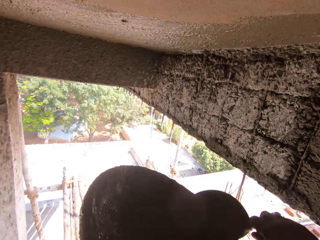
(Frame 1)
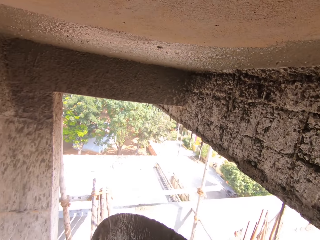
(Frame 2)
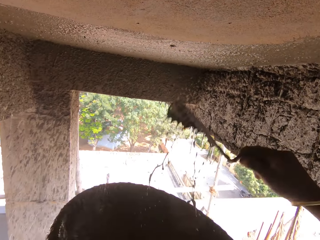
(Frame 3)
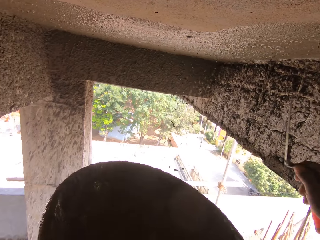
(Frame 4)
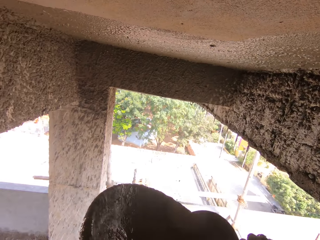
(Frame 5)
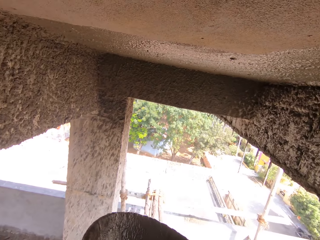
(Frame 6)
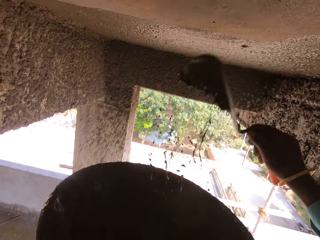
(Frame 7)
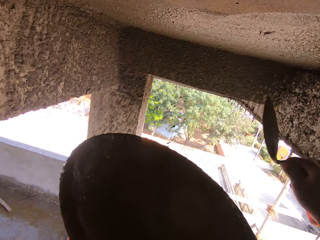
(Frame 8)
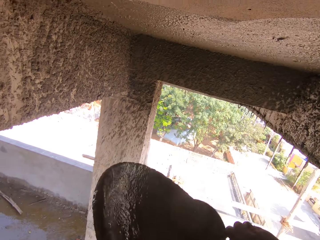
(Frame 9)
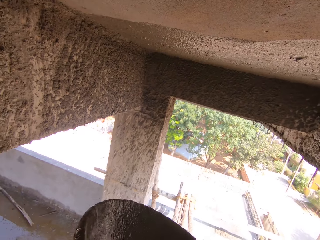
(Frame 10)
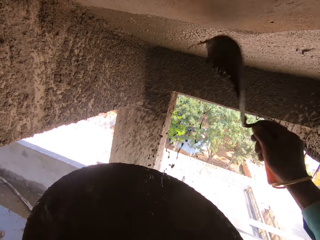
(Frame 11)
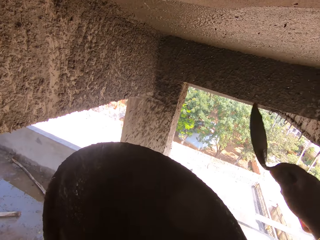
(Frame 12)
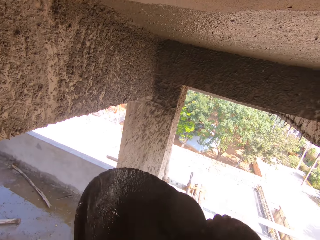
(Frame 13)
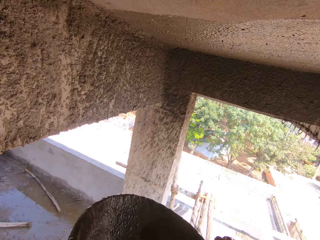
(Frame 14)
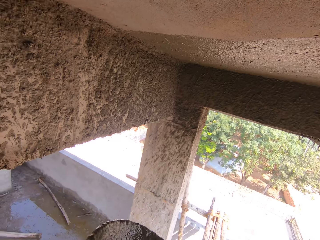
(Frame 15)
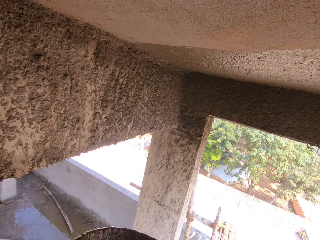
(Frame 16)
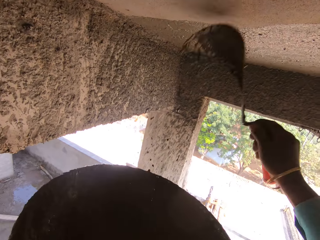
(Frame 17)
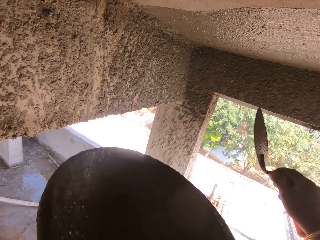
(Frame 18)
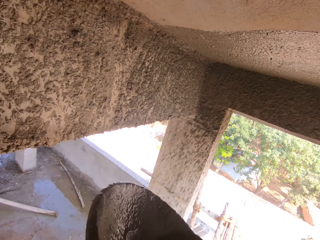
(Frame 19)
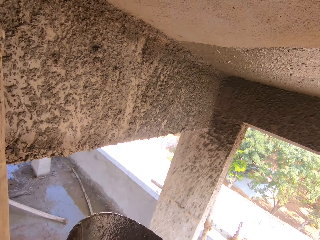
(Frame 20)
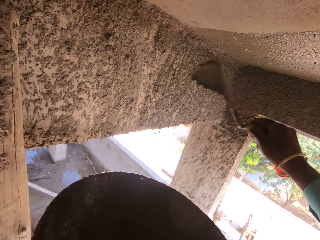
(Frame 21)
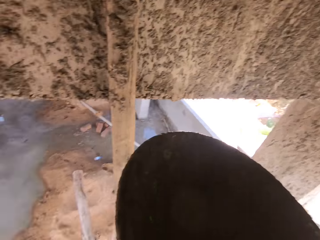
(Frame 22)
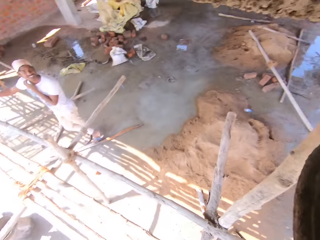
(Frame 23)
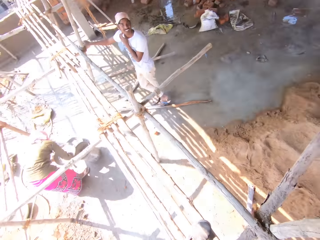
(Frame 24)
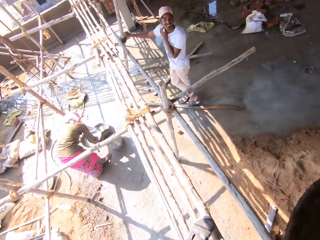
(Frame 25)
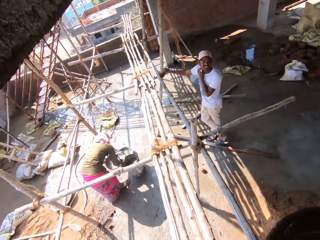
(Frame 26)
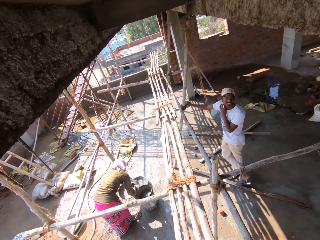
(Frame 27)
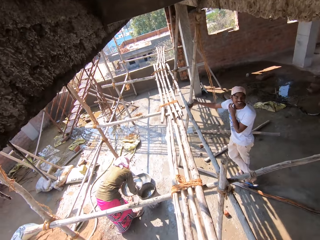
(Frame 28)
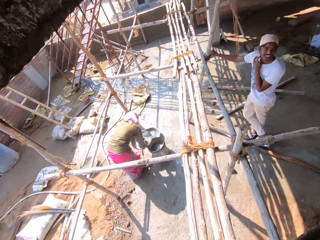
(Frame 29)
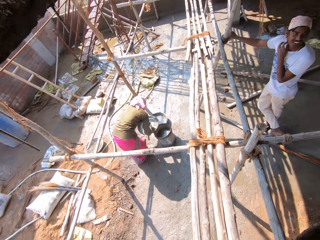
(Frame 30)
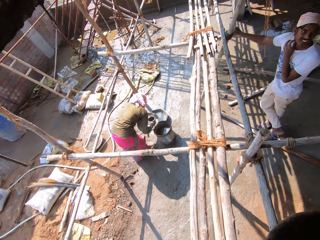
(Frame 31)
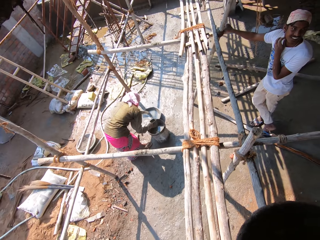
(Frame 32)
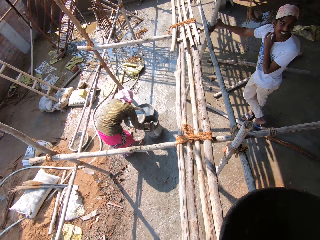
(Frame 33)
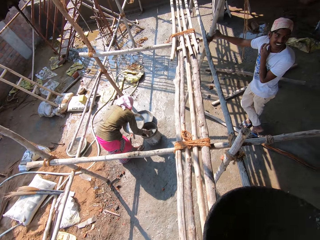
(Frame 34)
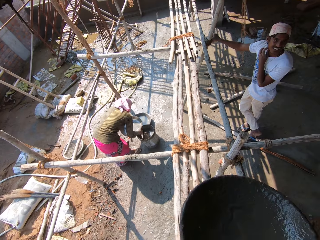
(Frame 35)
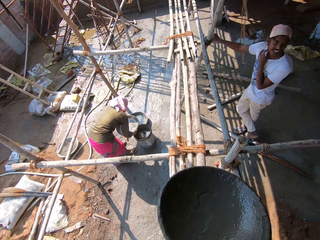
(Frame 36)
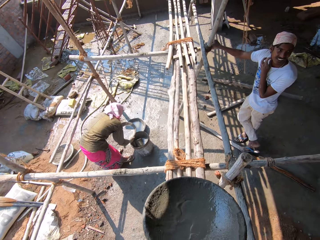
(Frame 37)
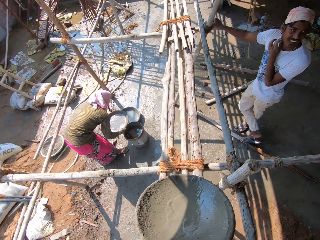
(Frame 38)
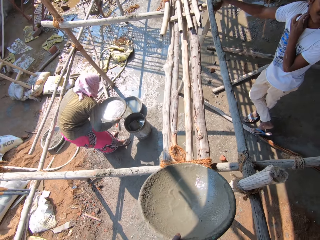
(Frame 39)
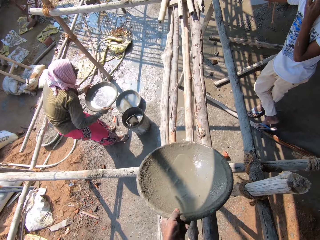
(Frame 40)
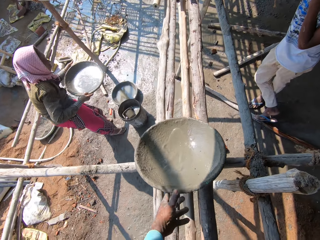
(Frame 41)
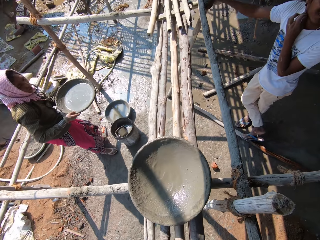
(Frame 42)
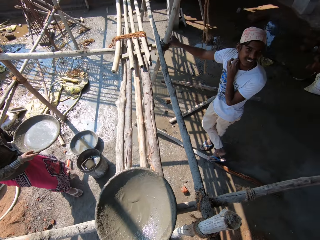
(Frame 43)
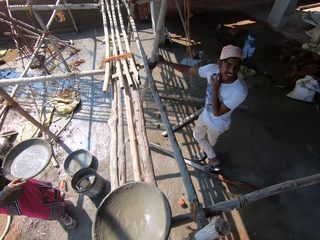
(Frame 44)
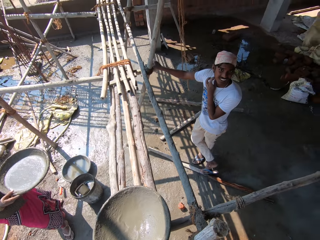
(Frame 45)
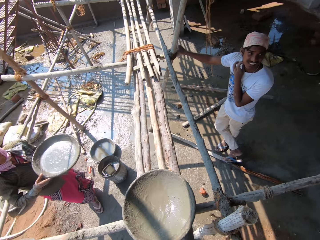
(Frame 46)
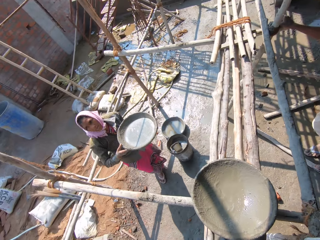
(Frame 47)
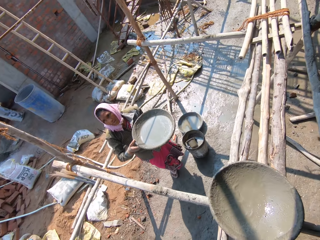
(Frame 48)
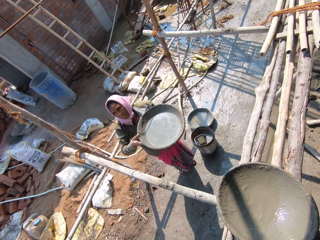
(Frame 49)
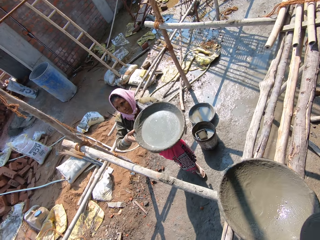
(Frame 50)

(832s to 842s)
The camera wearer walks. They place the head pan on the poles. They talk.

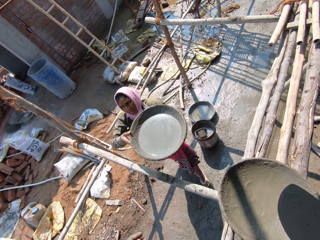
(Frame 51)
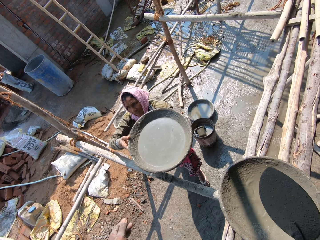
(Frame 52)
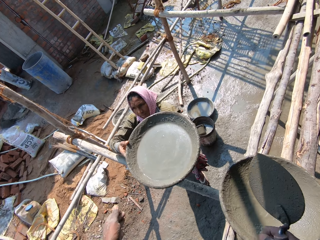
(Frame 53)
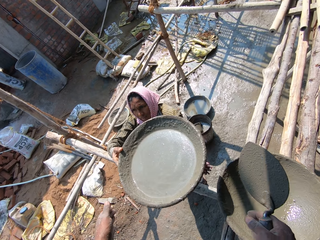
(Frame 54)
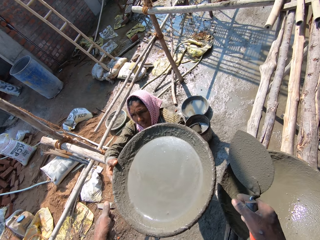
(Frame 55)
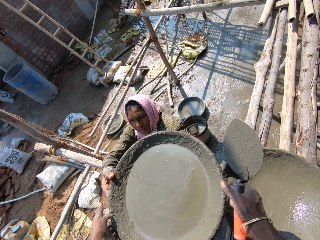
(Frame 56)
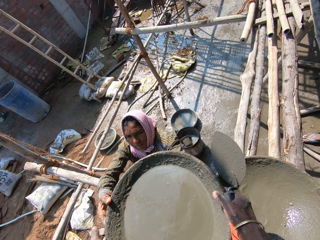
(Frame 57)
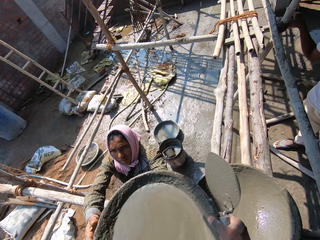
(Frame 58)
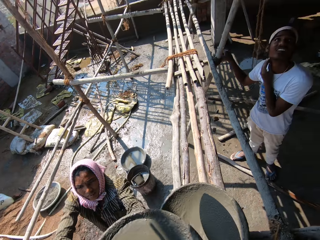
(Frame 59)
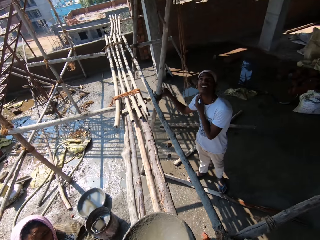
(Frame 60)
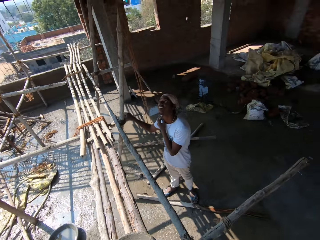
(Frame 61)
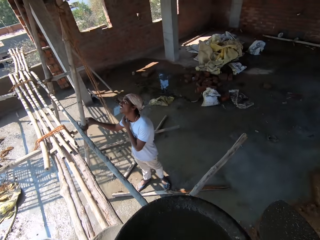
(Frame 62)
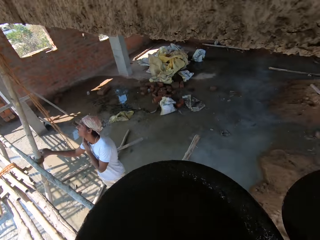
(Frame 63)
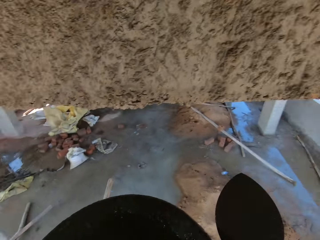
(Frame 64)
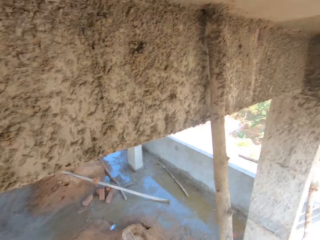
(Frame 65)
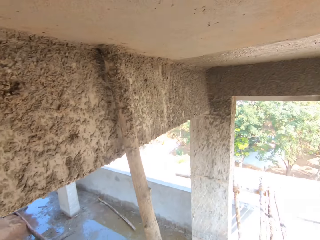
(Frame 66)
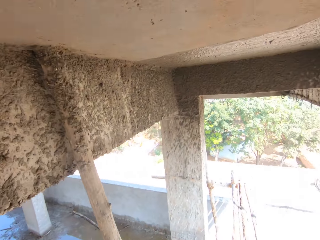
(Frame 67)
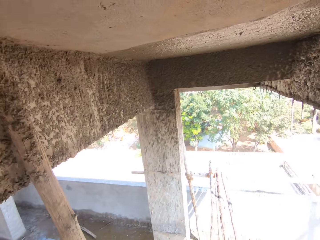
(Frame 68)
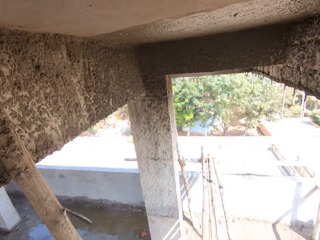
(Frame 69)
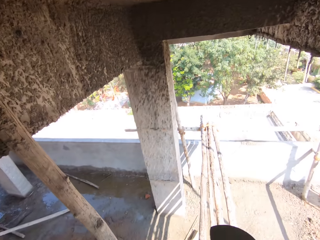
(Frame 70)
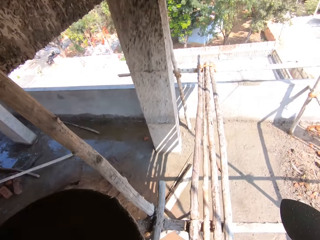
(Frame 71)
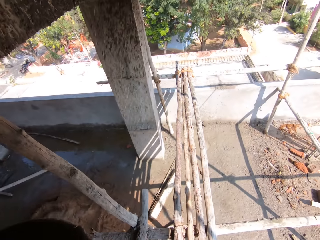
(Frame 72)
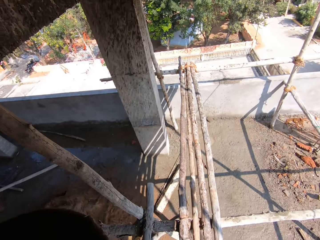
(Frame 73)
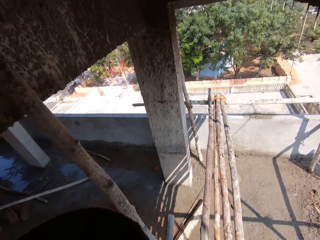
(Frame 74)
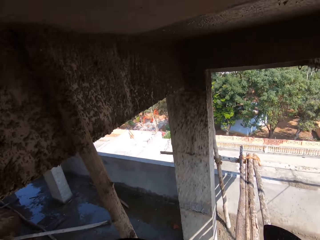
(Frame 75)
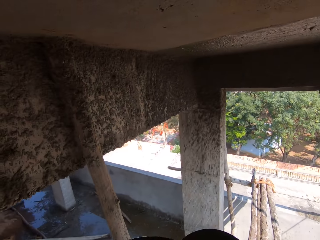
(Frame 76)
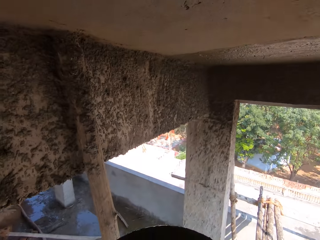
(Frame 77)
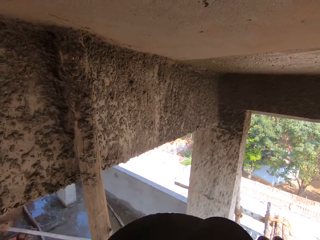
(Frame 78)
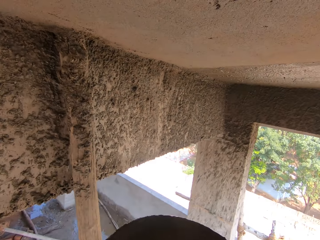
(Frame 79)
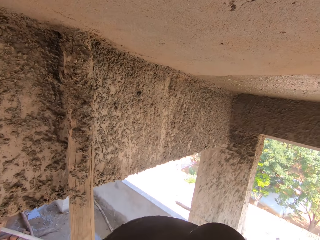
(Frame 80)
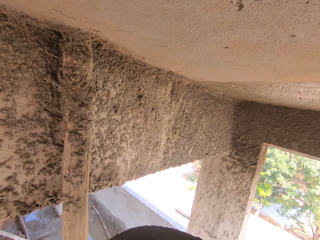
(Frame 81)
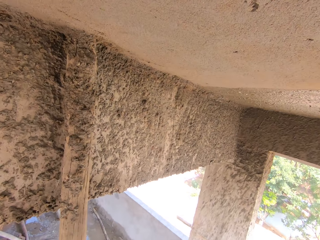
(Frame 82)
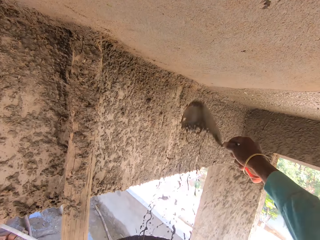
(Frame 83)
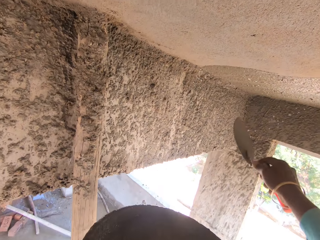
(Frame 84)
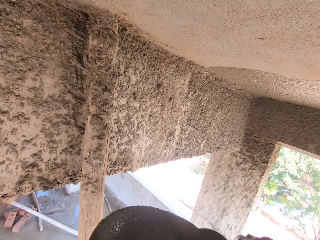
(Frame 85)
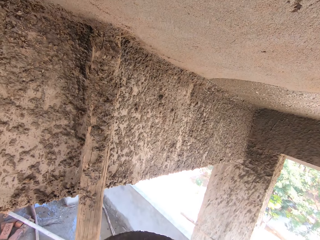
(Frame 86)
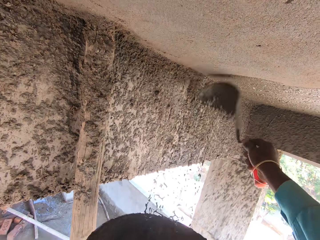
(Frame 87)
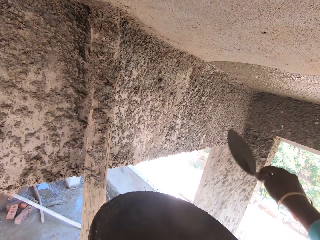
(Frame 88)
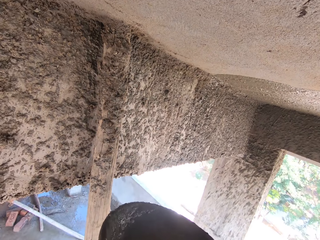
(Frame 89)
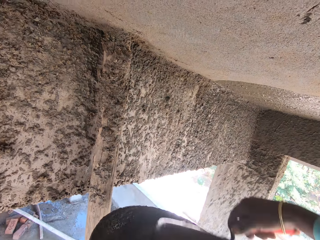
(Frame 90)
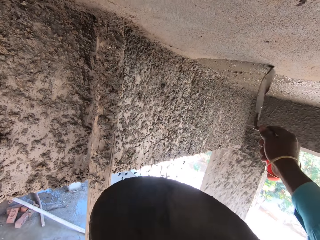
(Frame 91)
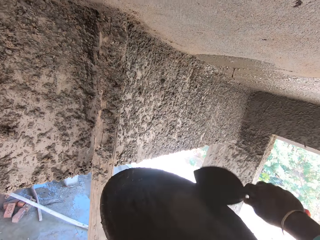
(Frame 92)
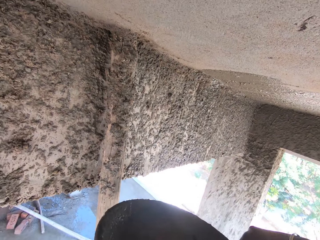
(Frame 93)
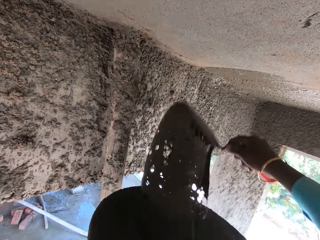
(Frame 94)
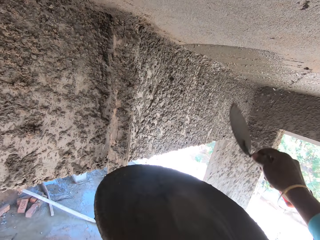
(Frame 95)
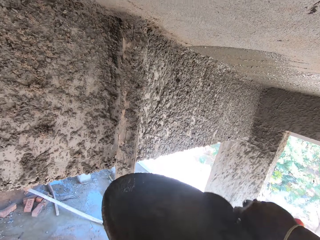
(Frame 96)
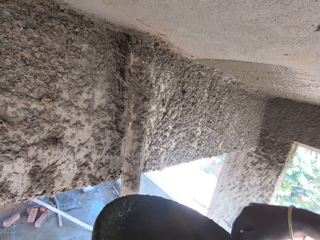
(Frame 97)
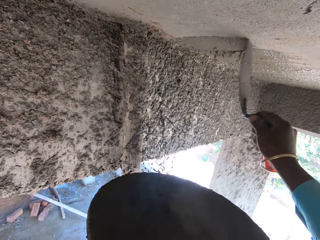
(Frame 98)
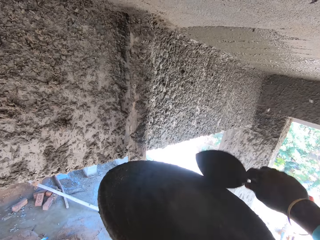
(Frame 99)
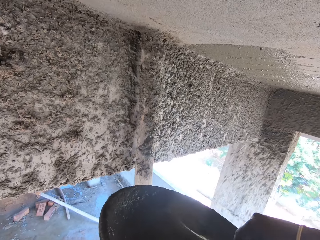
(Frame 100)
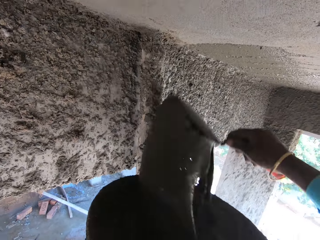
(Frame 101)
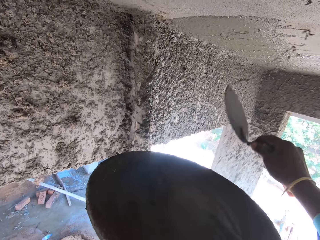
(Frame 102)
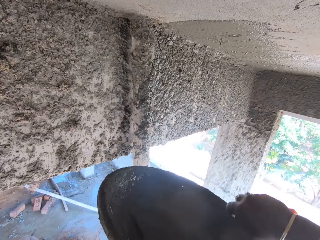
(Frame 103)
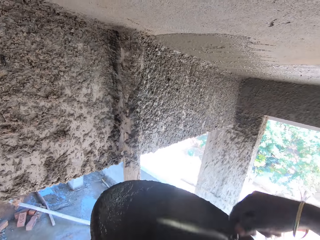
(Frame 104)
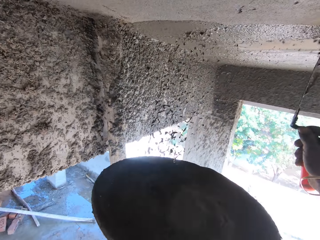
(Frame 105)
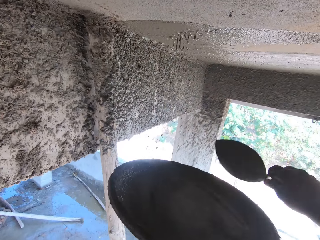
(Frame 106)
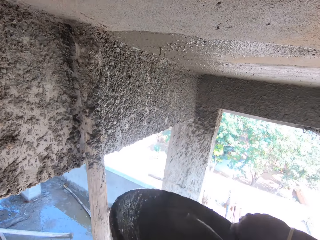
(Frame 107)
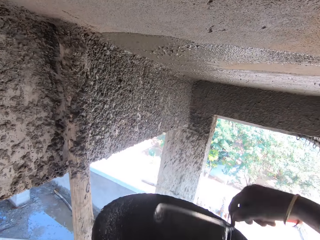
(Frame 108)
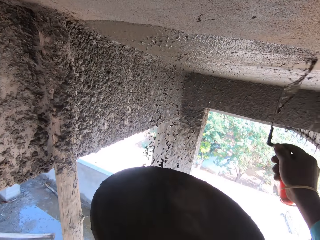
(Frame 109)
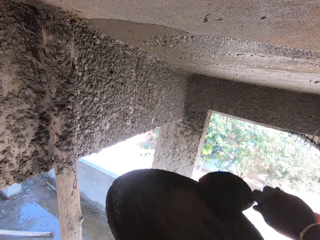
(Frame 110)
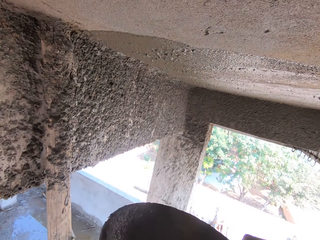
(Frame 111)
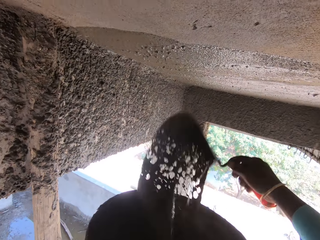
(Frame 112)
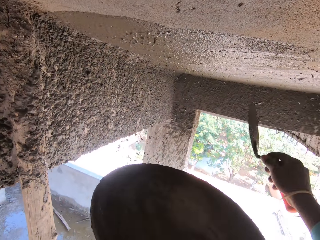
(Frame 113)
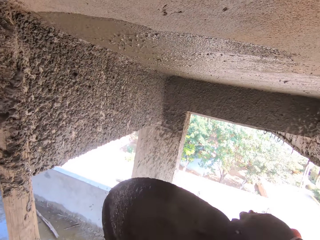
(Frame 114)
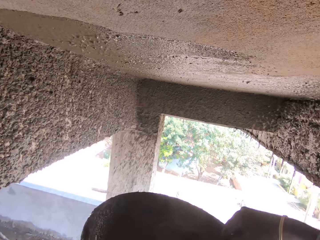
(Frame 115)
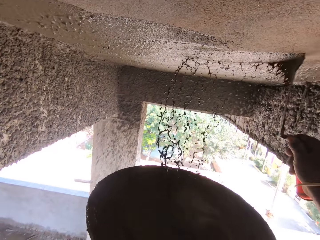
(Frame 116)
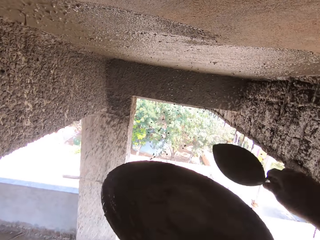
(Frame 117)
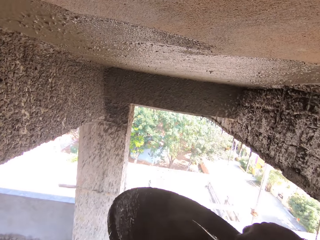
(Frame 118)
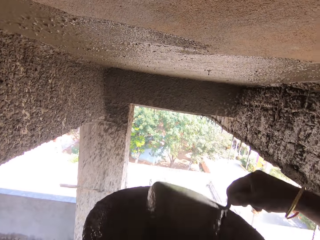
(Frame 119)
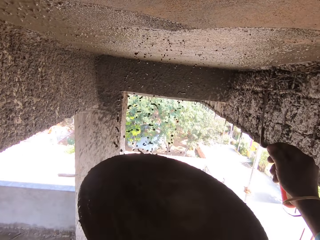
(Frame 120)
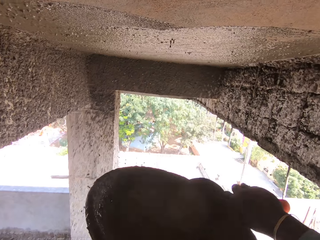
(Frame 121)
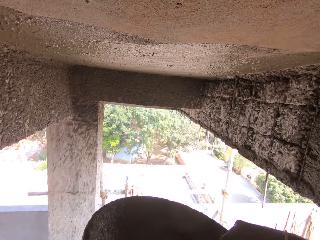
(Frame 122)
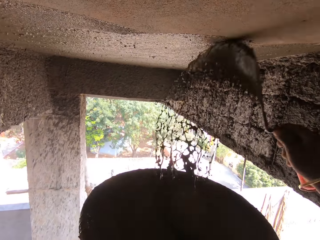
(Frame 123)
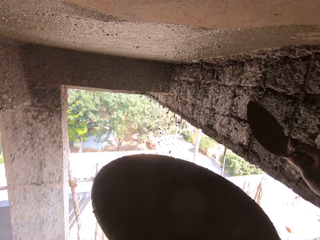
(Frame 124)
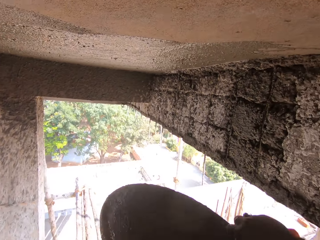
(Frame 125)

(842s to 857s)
The camera wearer talks. A lady hands the camera wearer the head pan with concrete. The camera wearer walks on the poles. They spread the concrete or cement mixture on the wall with a brick trowel or shovel. They talk. They apply the cement mixture to the wall using the shovel.
